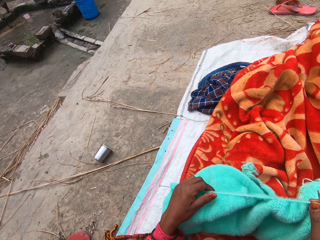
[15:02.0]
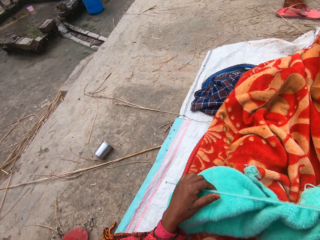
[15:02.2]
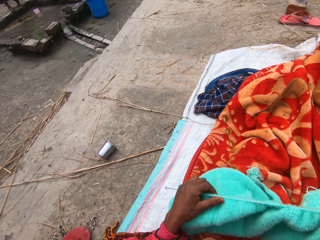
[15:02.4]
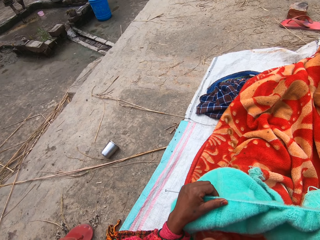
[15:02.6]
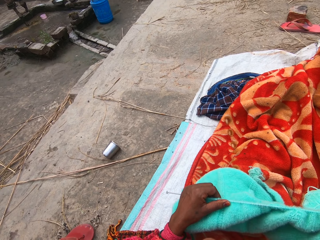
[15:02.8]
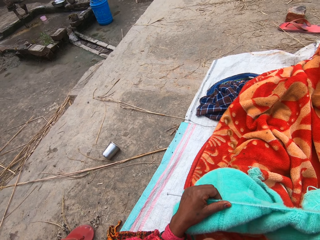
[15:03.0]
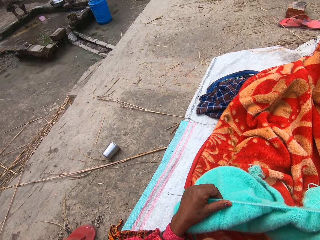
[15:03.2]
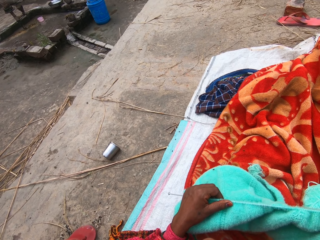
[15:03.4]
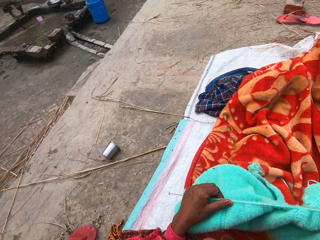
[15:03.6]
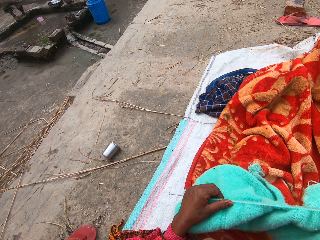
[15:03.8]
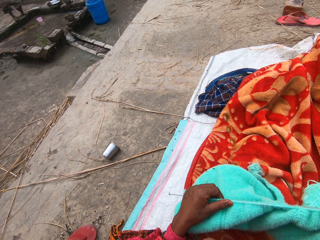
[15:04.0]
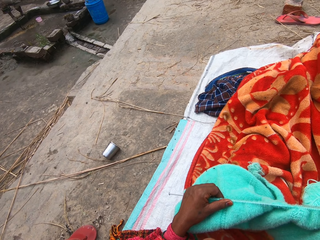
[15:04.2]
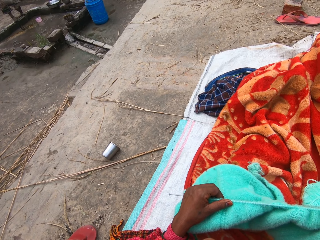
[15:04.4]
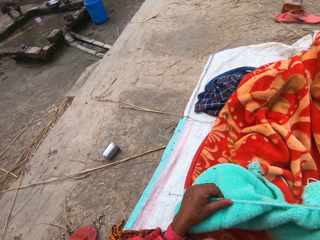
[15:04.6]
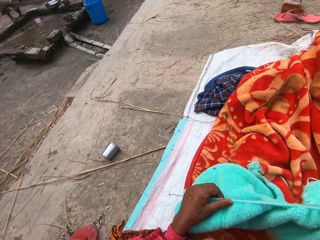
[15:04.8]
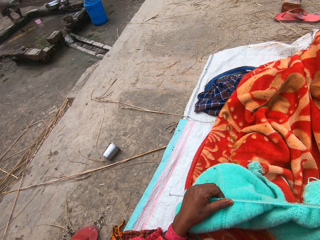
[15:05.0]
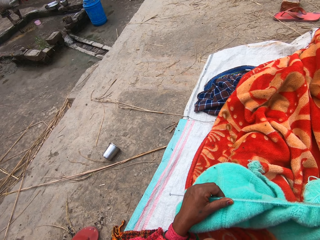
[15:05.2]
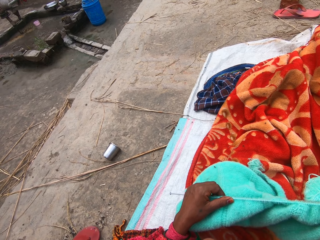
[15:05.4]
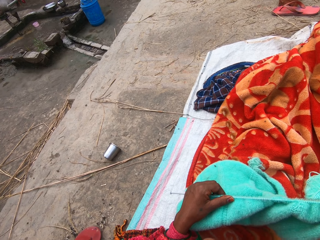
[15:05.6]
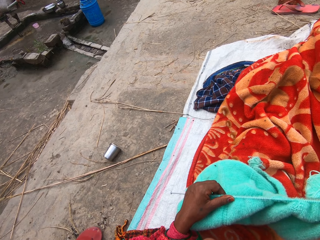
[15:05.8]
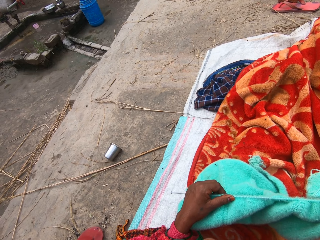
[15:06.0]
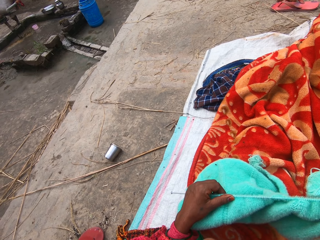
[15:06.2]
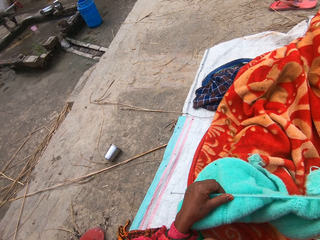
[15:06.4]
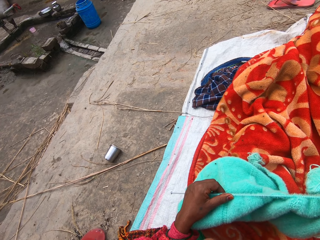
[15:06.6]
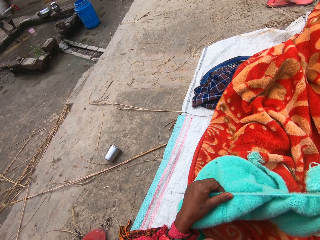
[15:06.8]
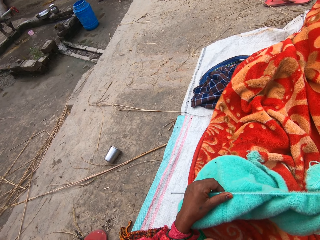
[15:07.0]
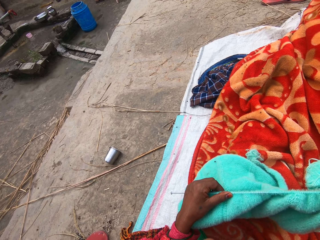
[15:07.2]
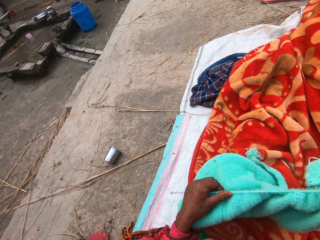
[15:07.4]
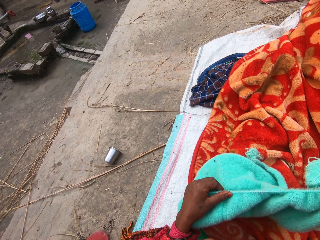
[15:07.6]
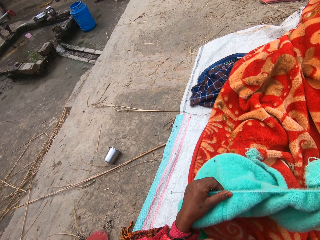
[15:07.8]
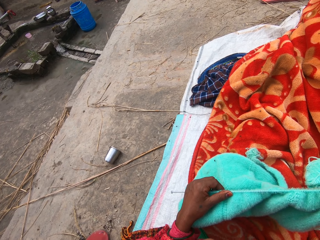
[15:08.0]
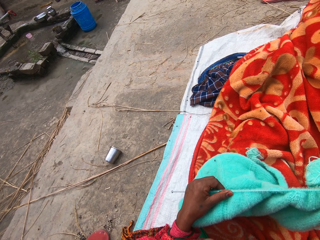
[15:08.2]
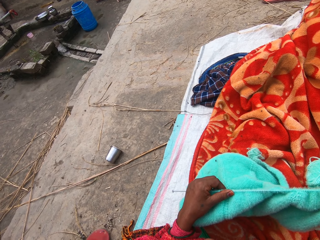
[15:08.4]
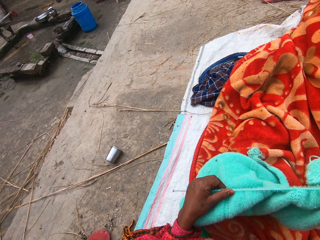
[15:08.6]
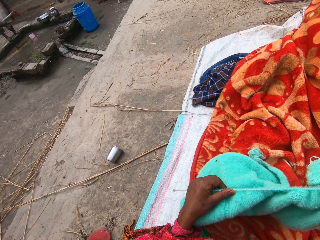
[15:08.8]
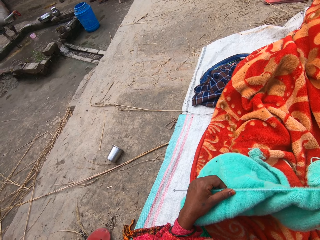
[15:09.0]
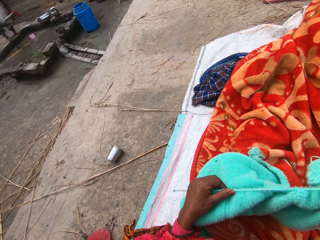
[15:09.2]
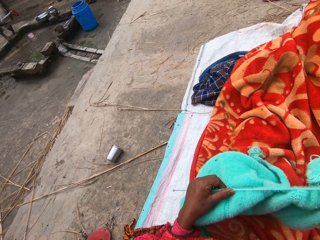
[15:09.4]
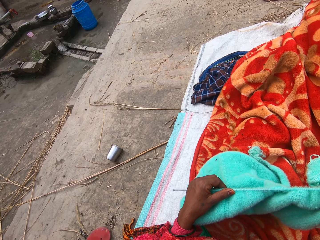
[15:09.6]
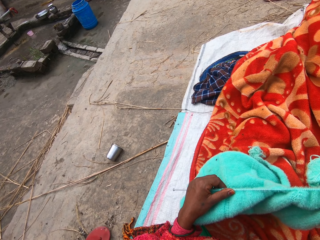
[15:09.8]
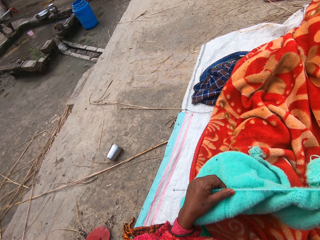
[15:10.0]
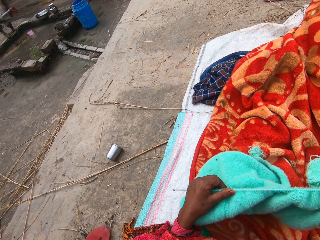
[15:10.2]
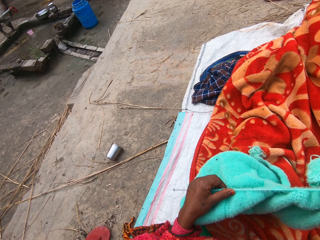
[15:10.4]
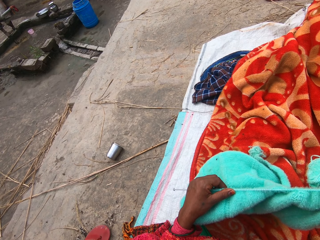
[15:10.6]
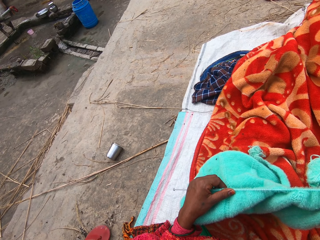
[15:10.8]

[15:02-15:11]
The camera wearer holds the sweater. They adjust the sweater. They look at the metal cup. They hold the sweater and the knitting pin.

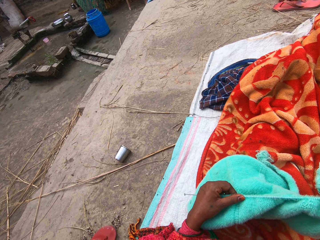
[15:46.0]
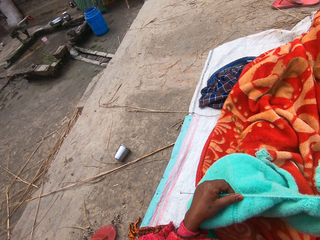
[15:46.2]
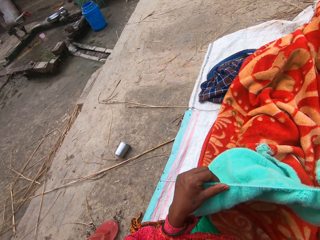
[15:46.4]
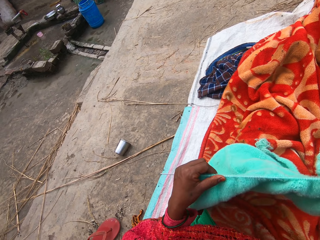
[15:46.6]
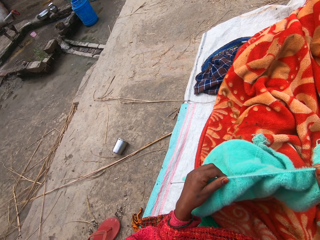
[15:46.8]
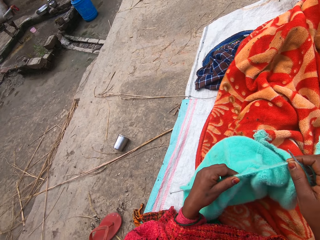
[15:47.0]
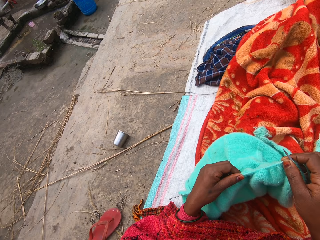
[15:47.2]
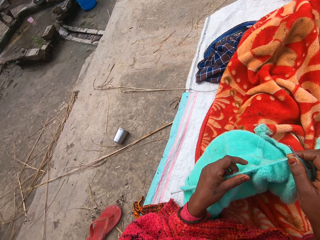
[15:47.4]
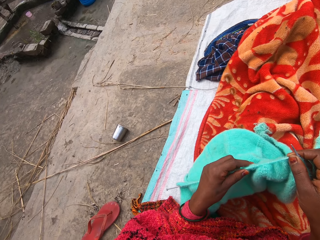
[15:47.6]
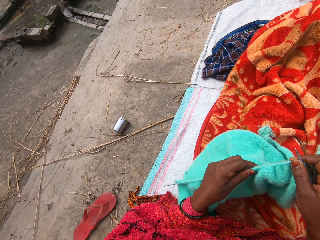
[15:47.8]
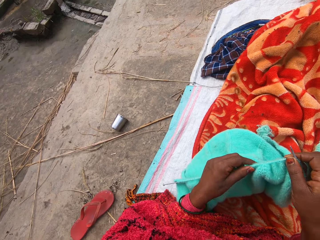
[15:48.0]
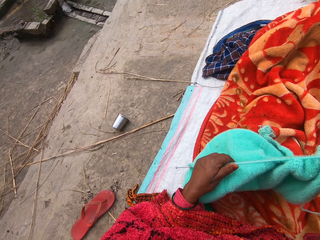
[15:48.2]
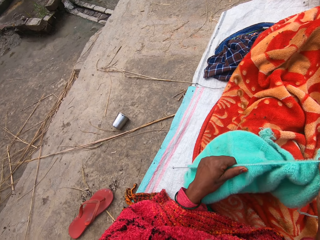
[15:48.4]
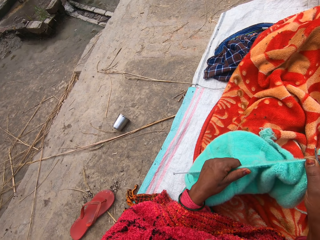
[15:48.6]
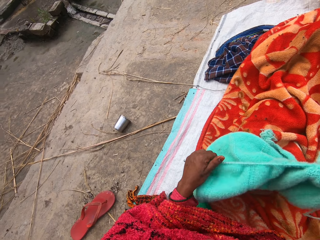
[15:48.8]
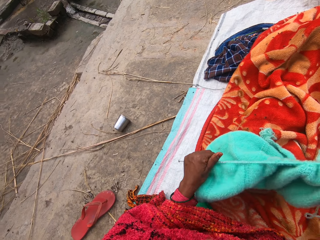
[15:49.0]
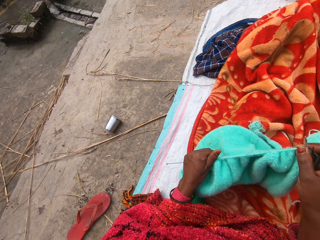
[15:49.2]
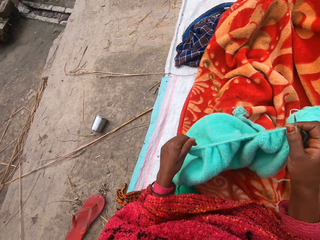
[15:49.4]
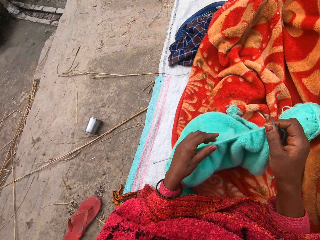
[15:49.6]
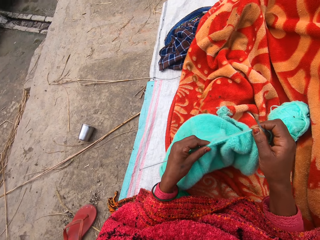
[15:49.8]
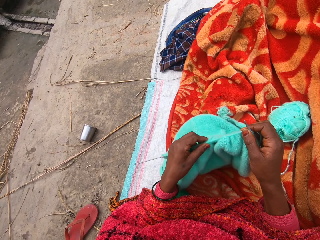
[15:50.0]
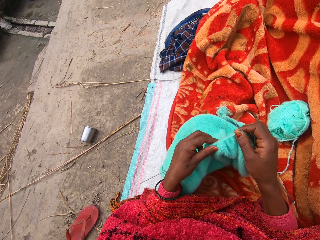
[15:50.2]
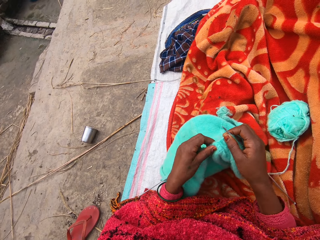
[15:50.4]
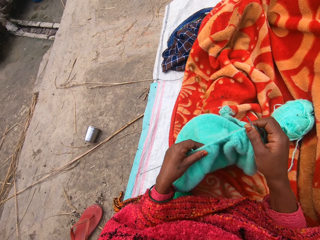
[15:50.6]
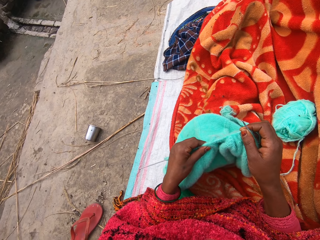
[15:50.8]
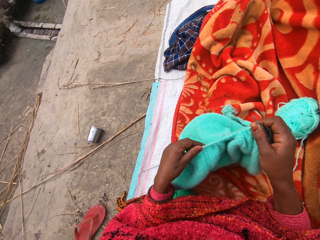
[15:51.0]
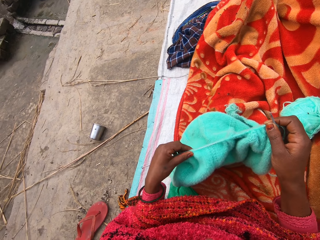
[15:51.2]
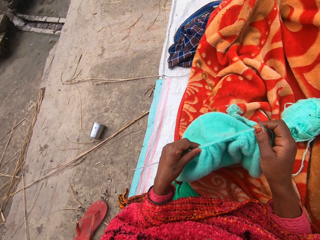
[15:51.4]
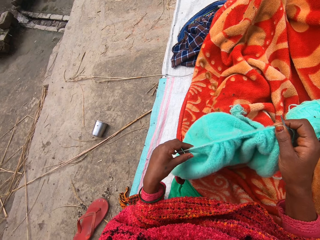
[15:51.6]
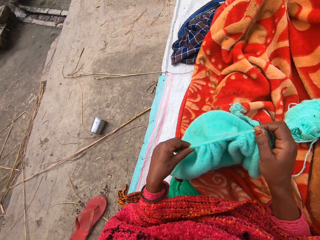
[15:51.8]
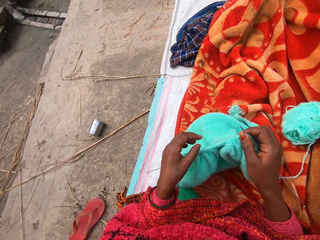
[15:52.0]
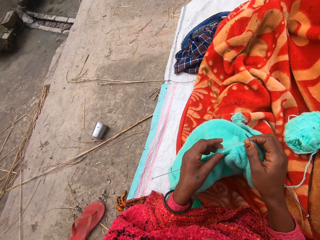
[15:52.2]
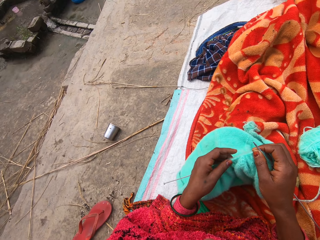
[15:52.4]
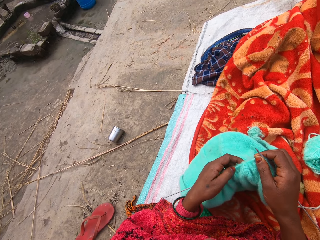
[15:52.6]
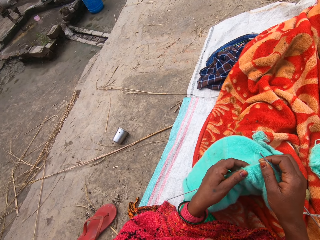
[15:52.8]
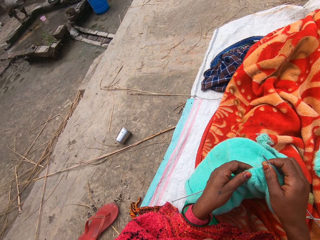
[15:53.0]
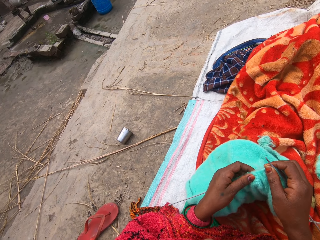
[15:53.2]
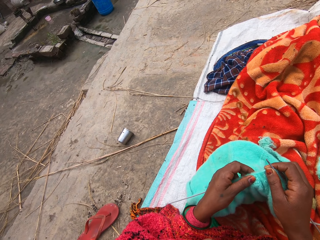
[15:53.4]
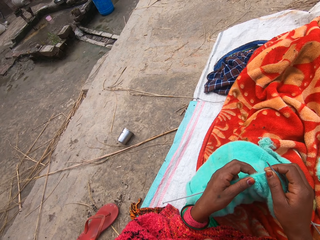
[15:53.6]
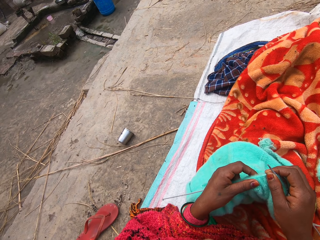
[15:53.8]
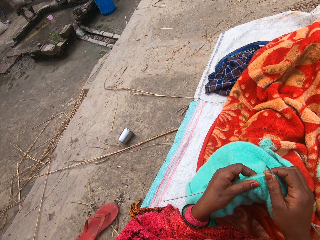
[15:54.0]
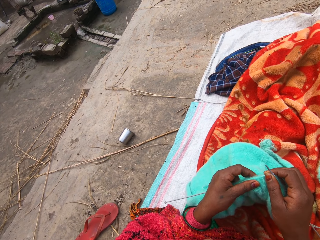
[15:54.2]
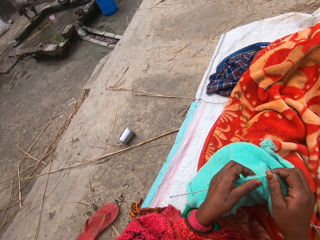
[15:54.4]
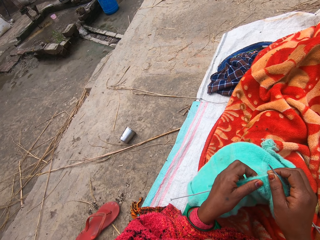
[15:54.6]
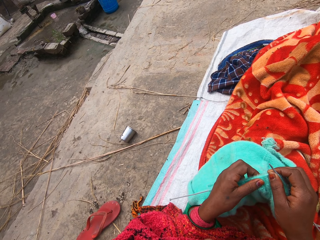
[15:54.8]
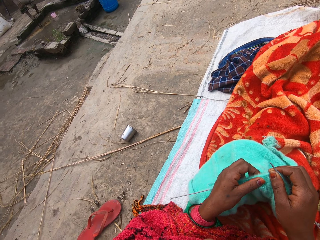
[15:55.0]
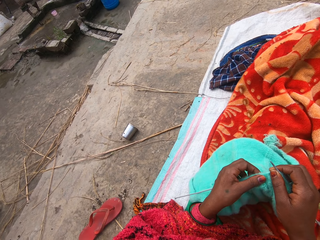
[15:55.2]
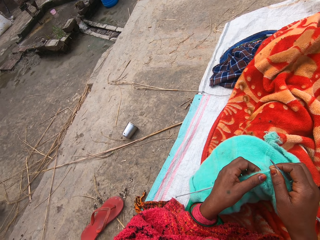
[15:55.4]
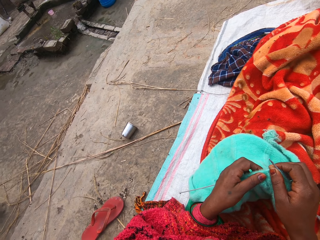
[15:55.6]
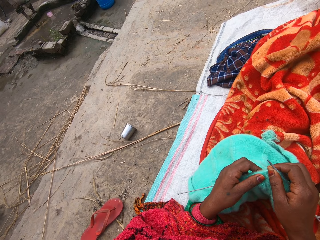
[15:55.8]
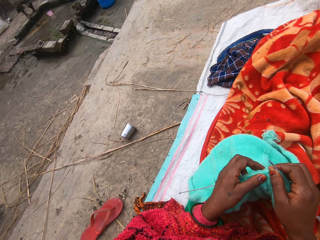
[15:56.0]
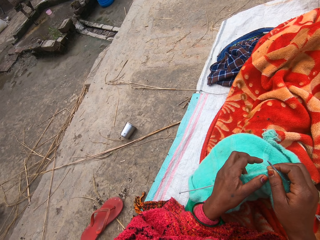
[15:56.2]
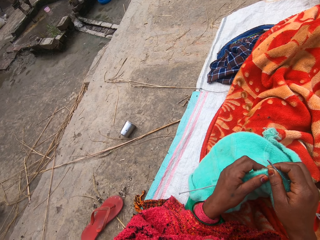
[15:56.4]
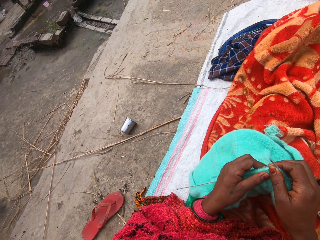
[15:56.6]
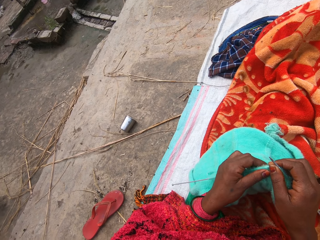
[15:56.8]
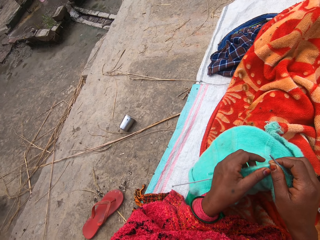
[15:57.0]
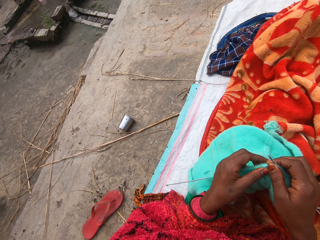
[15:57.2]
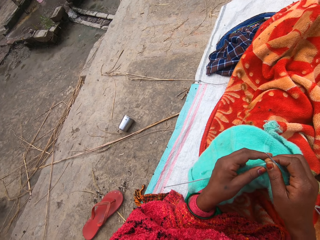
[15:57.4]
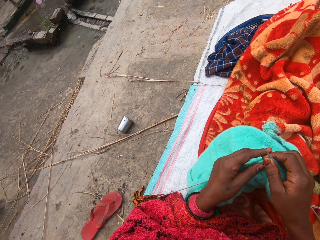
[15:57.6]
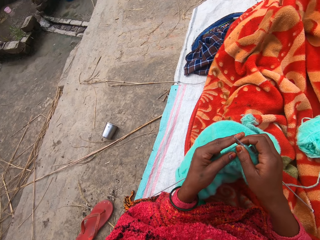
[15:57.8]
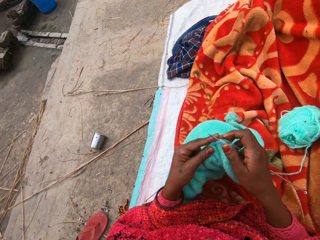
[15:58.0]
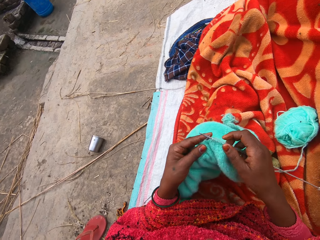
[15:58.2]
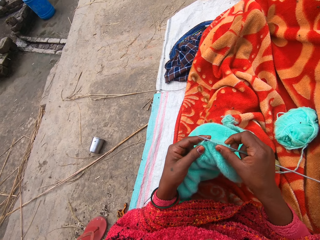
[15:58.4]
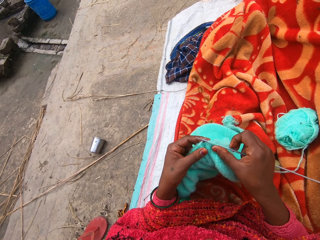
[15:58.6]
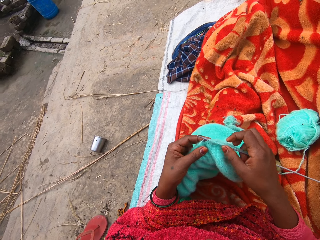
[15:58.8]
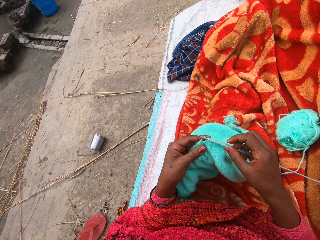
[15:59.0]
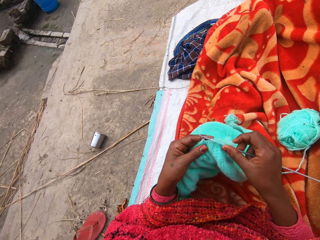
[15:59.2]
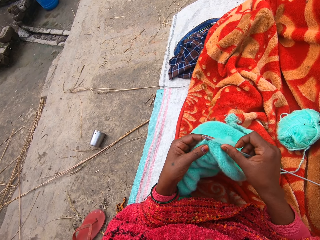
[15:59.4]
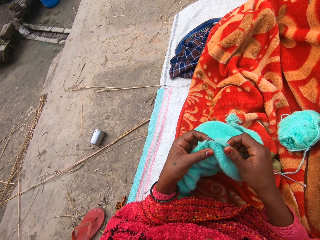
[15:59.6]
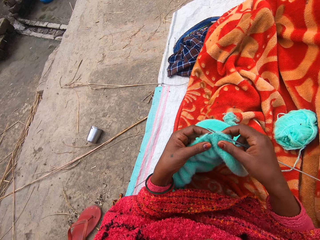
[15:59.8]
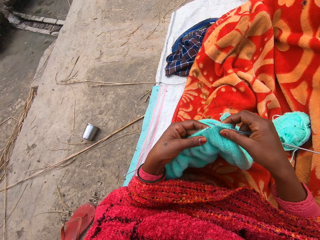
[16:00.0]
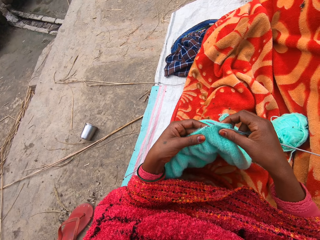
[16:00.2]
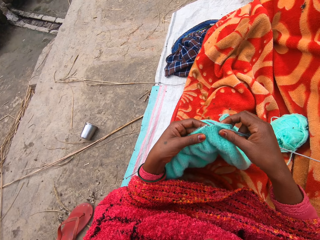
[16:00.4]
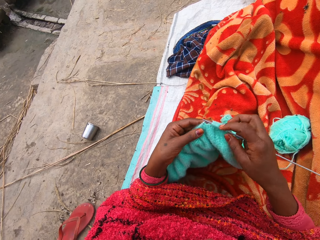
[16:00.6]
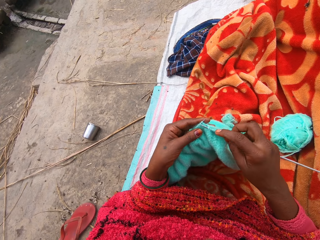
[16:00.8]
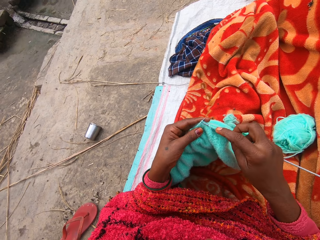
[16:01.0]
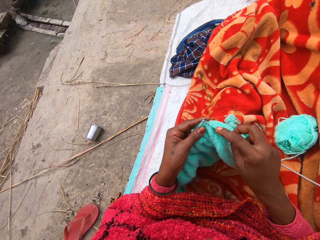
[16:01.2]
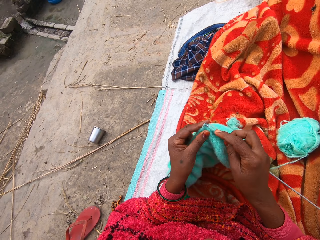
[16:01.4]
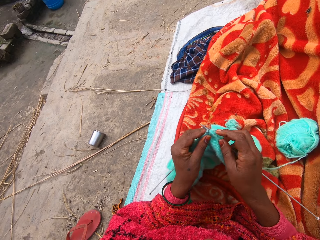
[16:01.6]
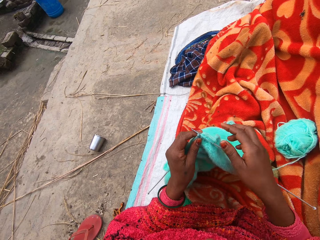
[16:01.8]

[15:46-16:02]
The camera wearer holds the sweater. They pull the sweater on the crochet. They adjust the sweater. They hold the sweater and the knitting pin. They hold the crochet. They look at the sweater.
